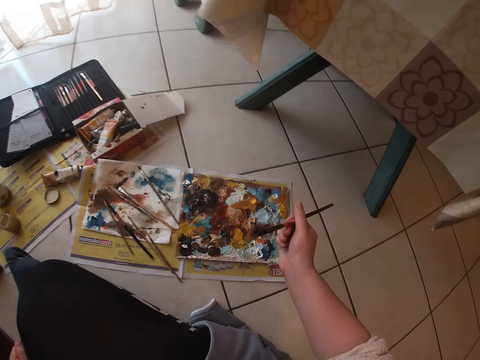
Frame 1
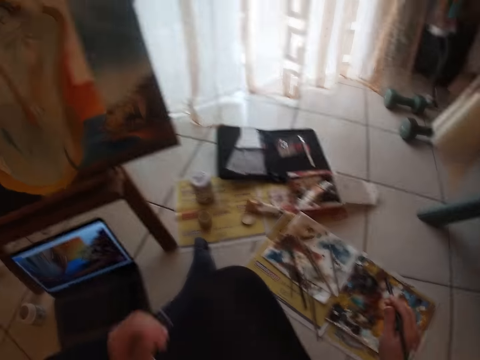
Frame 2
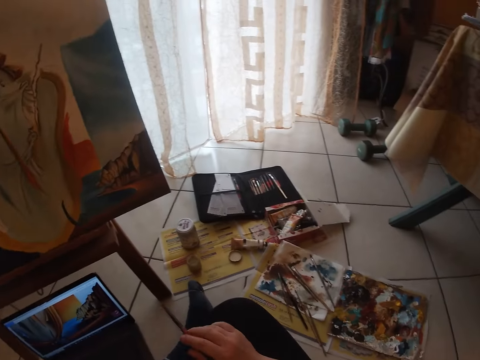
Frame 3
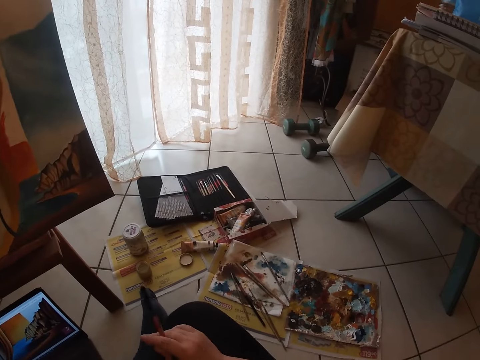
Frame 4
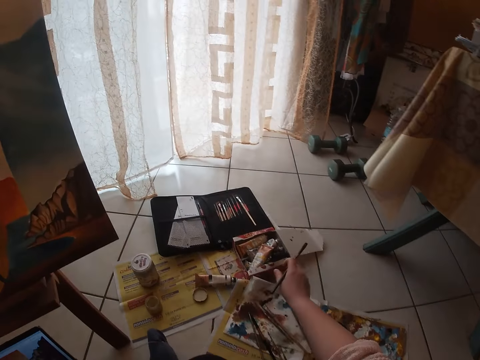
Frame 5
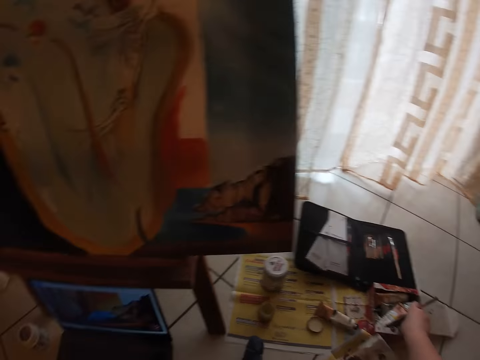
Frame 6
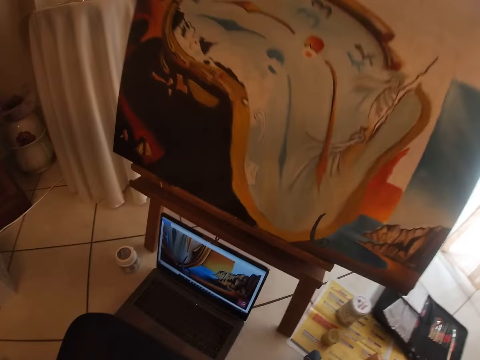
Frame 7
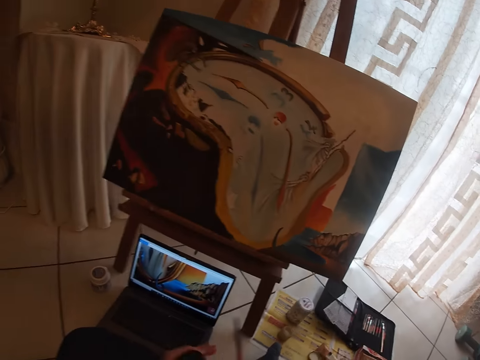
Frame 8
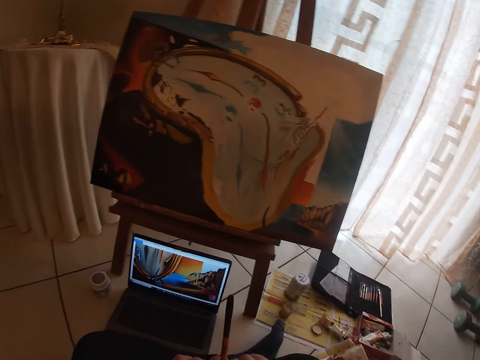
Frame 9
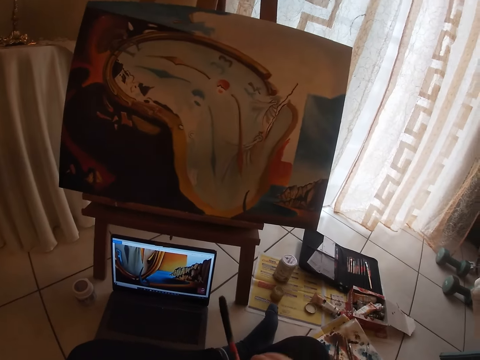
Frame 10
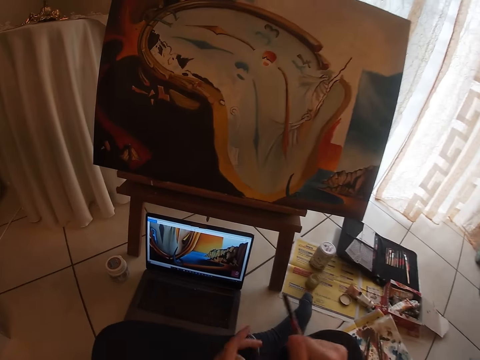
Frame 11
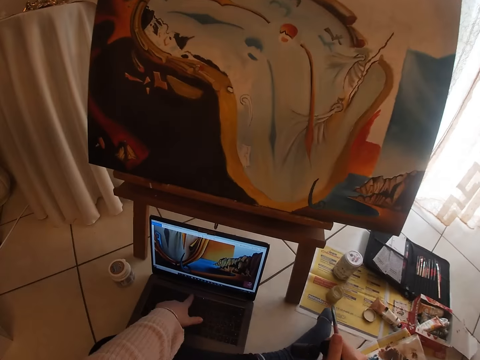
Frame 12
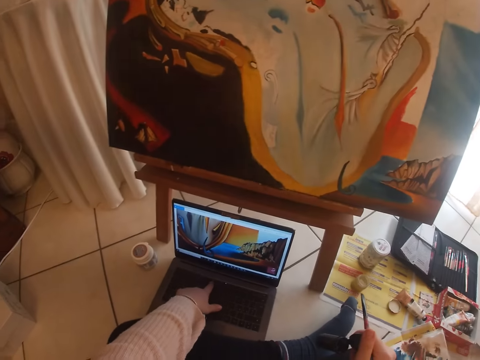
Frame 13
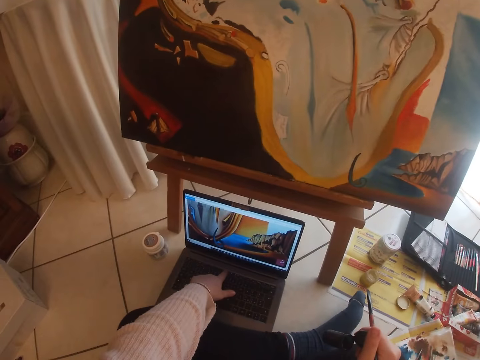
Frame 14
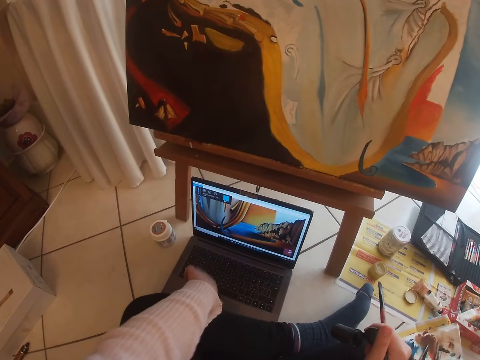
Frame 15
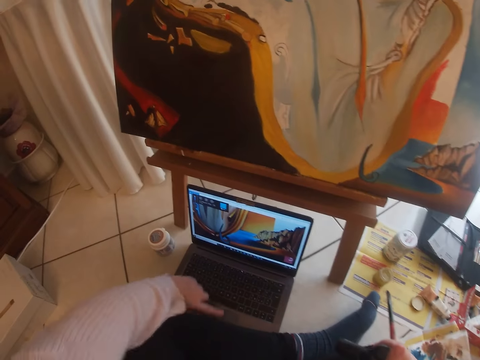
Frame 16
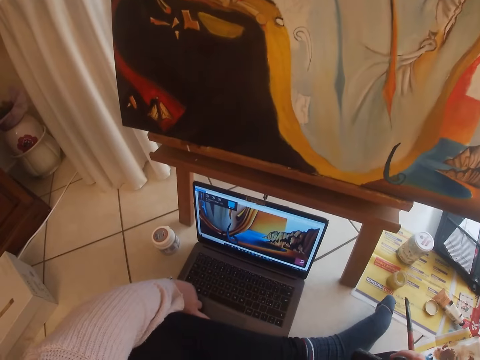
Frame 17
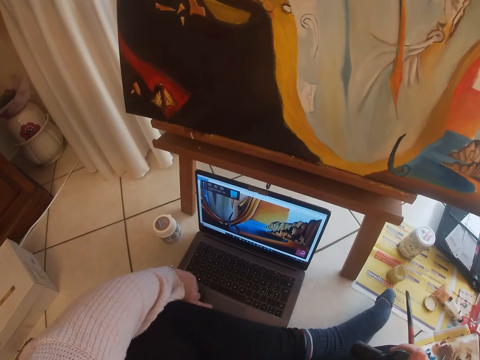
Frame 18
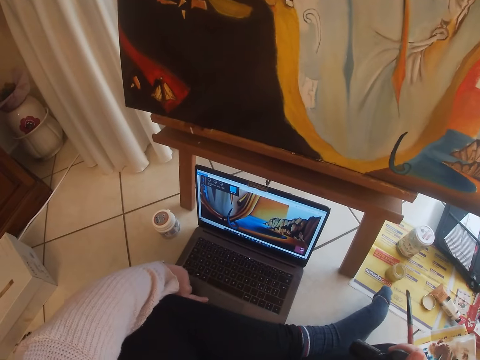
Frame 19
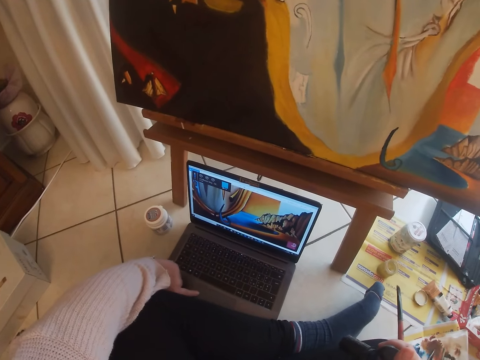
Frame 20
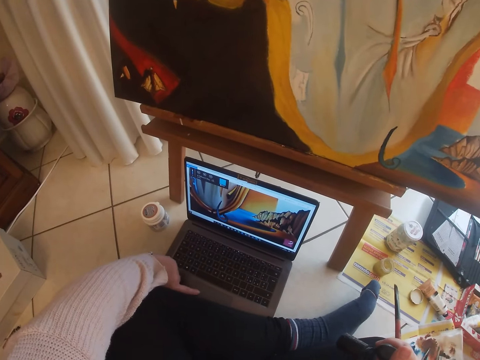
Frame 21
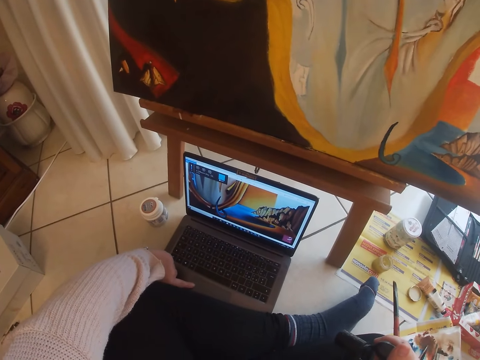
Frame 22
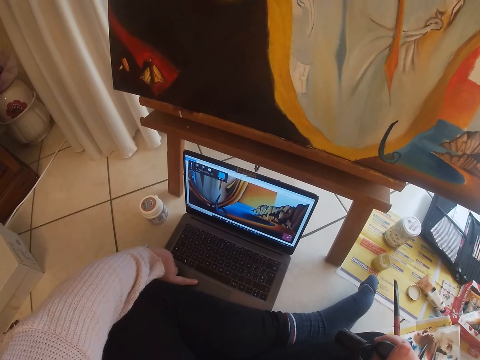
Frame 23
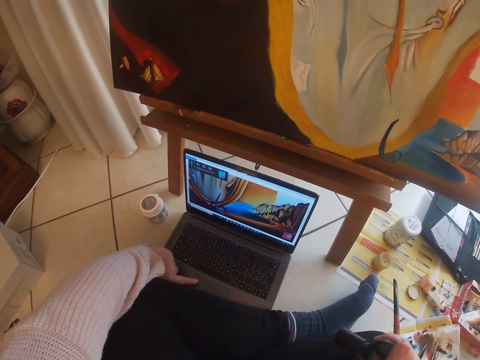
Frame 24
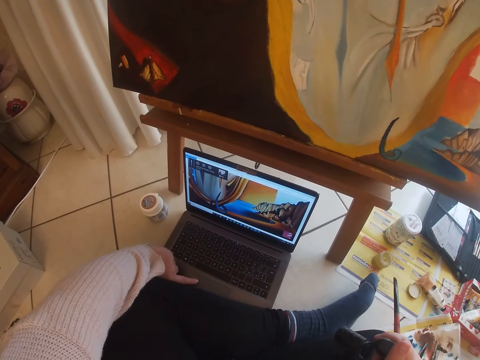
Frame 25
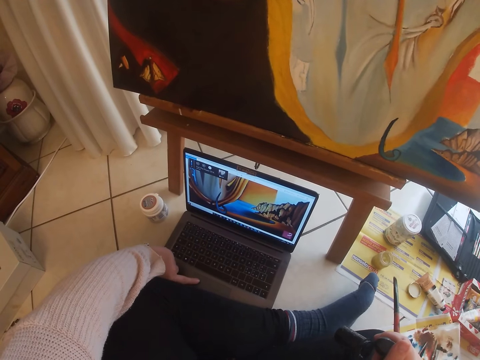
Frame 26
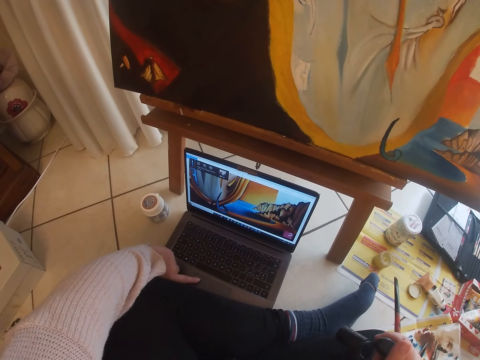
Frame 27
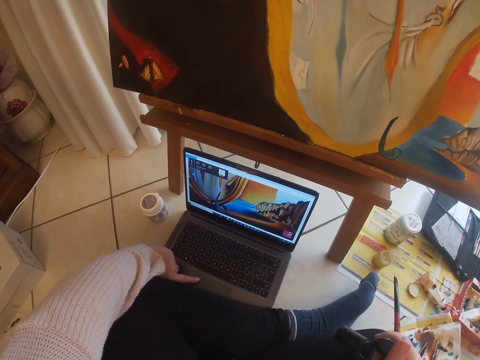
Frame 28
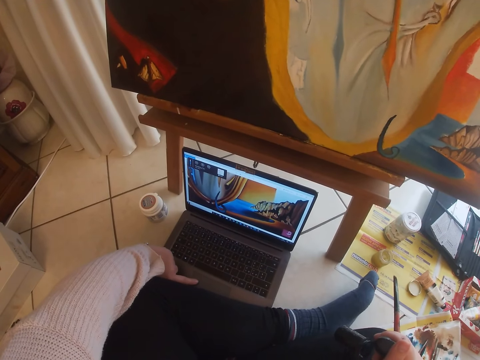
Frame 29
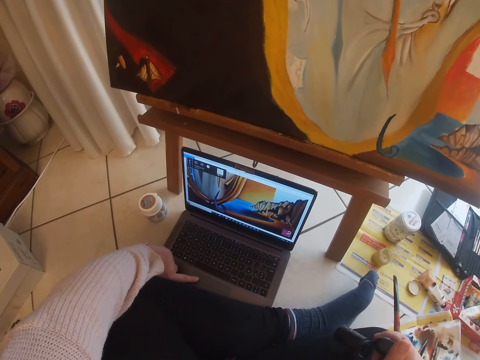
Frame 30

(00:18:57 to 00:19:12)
The camera wearer picks up a water color from a tool box. She presses a button on a laptop on the floor. She scrolls on her laptop.

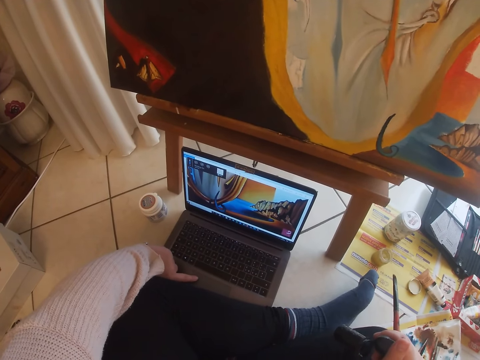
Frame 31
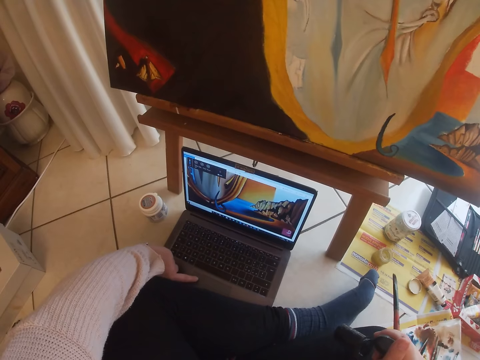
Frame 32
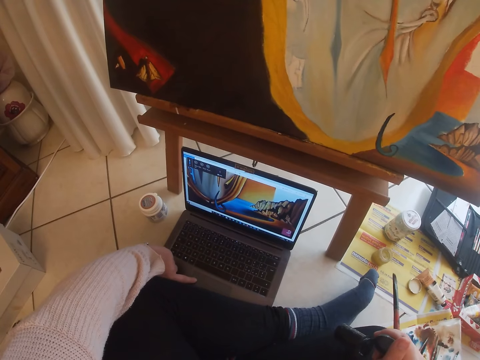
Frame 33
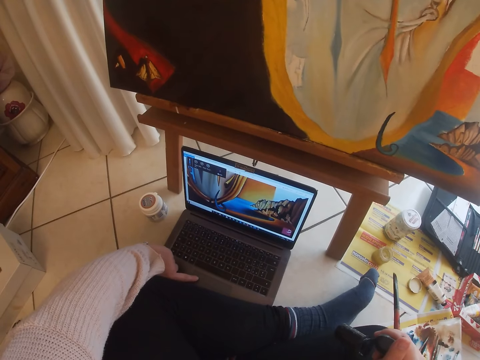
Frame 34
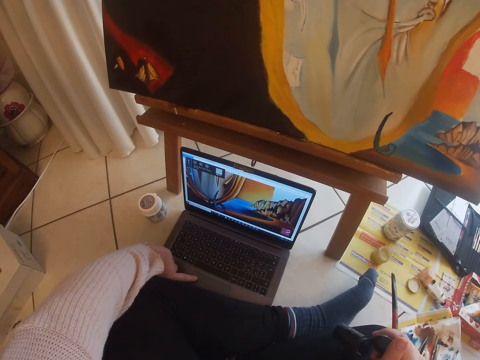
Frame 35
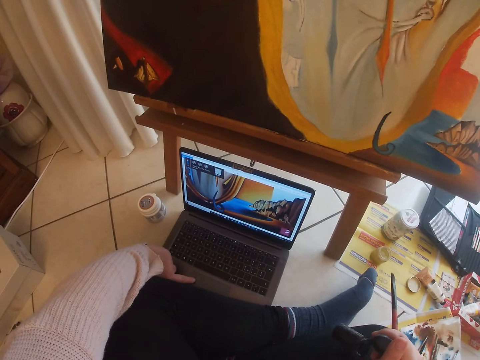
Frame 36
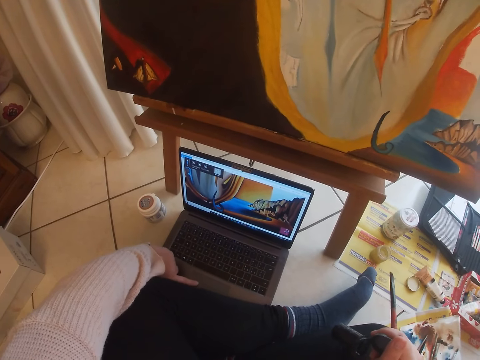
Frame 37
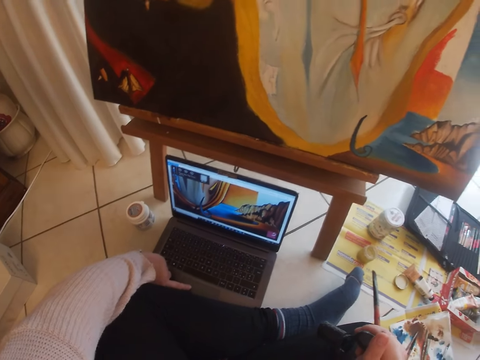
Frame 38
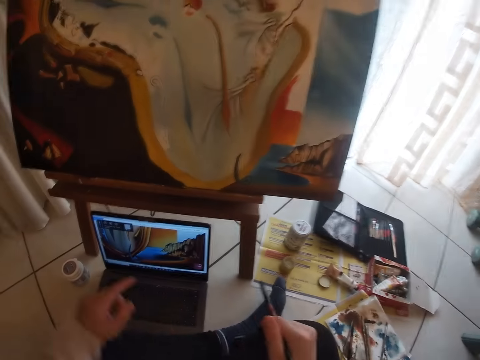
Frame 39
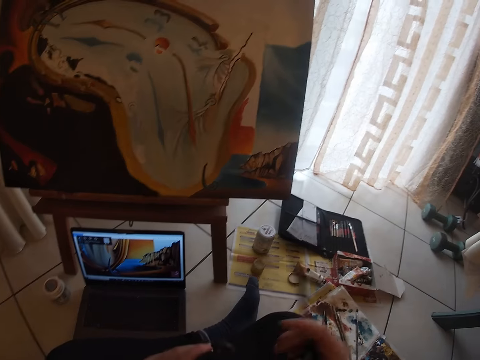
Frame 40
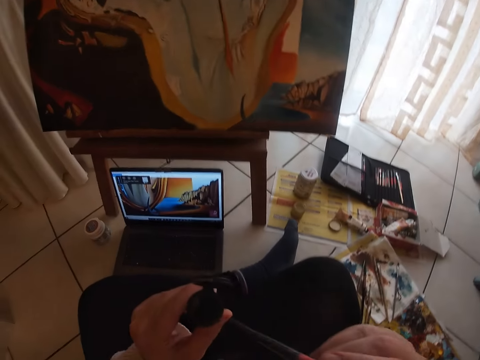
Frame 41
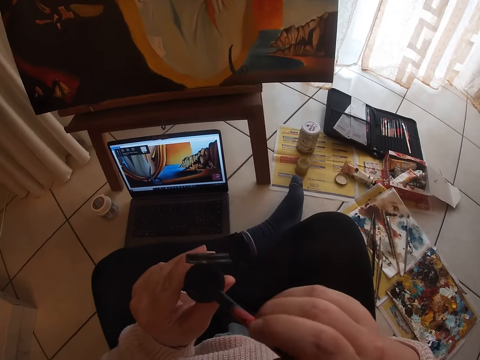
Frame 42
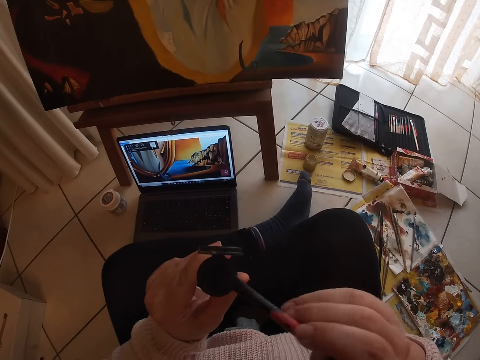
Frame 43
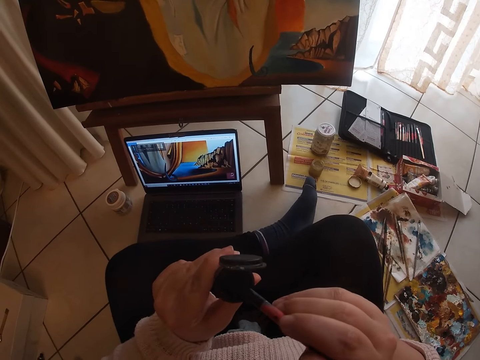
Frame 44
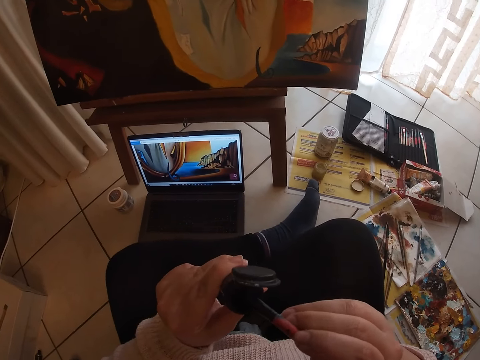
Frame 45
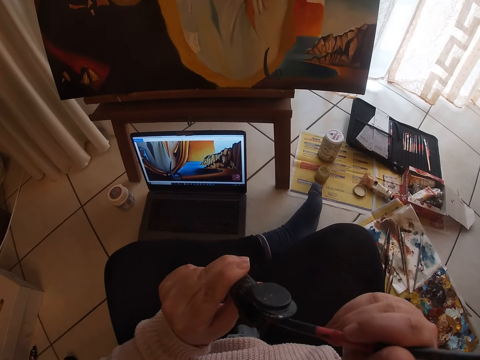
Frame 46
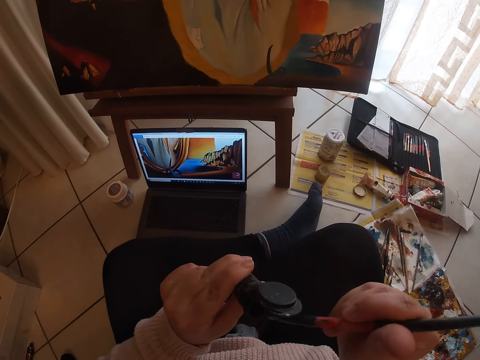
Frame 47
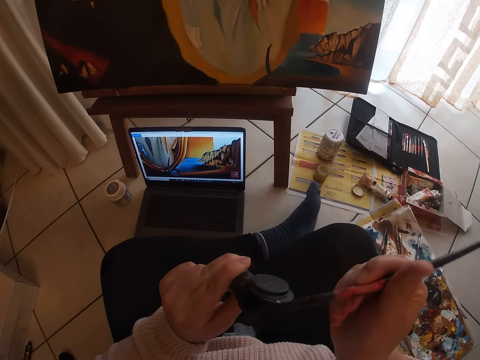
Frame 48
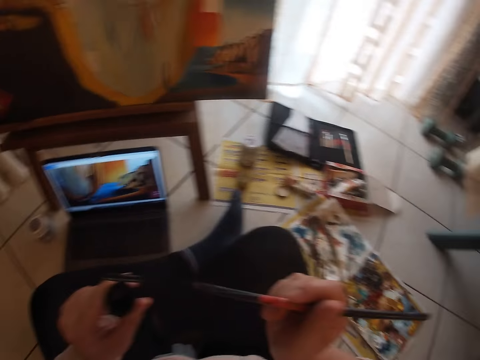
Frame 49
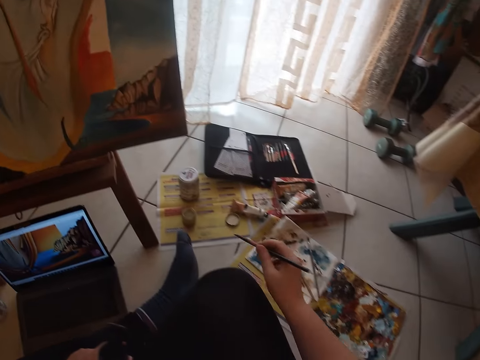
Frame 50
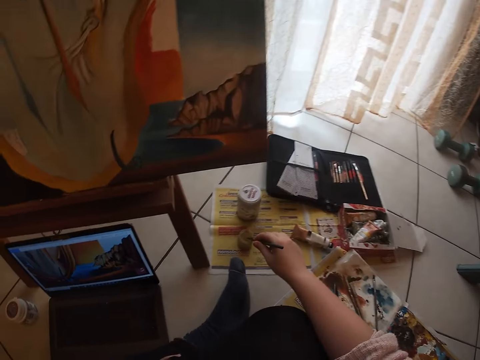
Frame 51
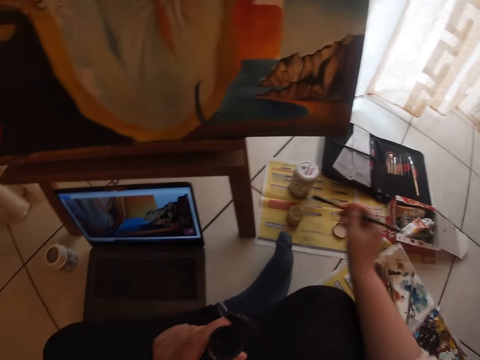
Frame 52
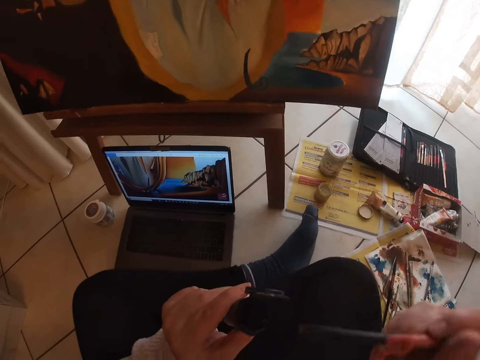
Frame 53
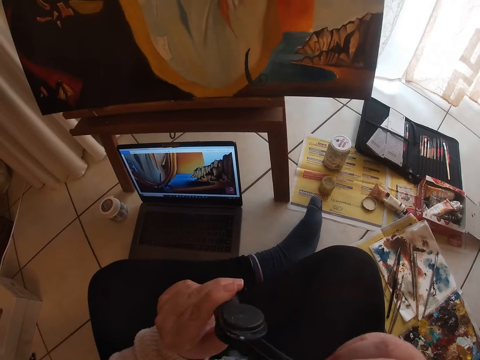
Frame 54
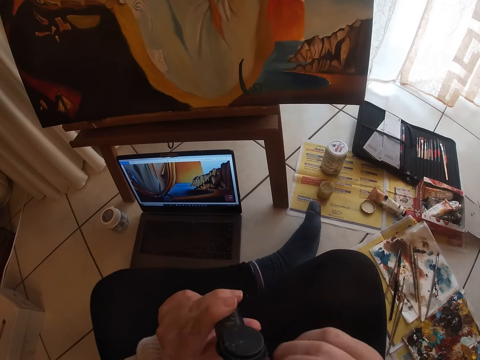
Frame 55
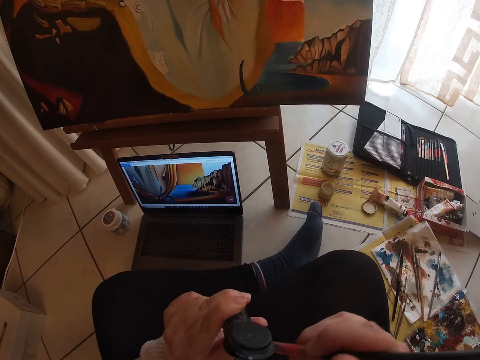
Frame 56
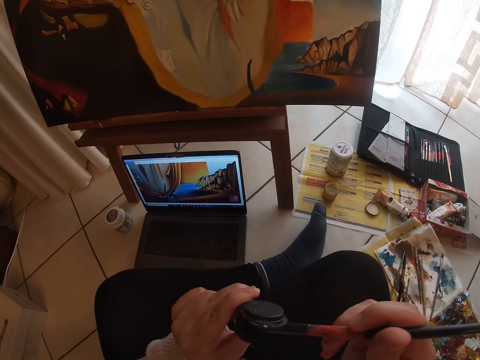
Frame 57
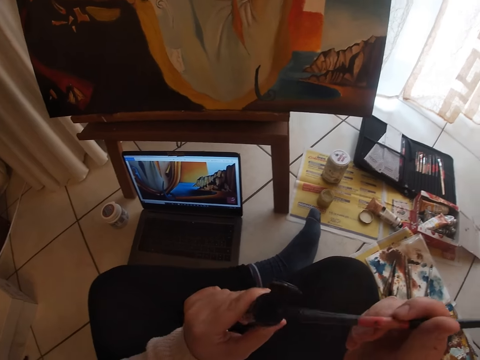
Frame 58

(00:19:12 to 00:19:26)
The camera wearer dips the flat brush into the water color container. They dip the flat brush into the container of water. They dip the flat brush into the water color container.
